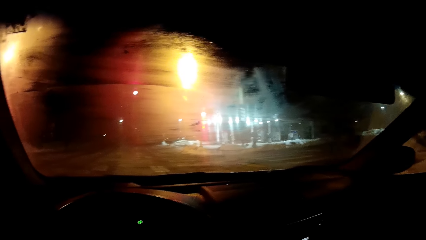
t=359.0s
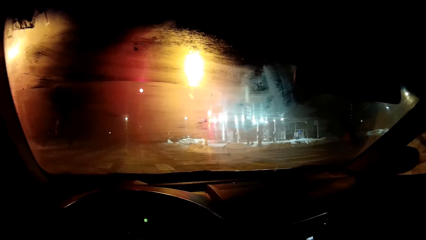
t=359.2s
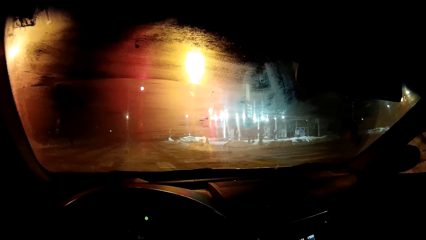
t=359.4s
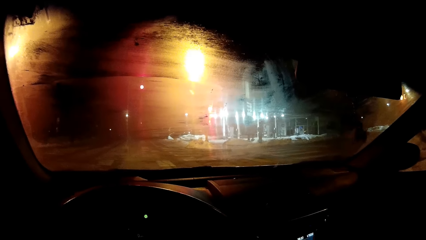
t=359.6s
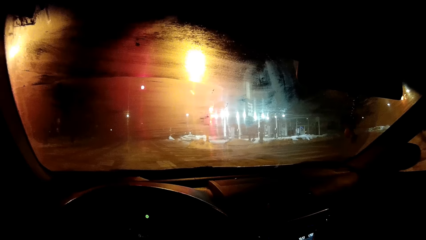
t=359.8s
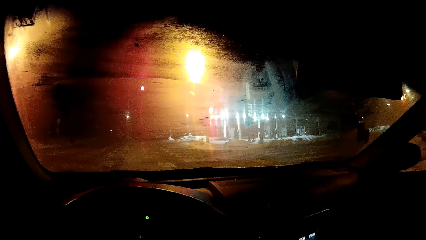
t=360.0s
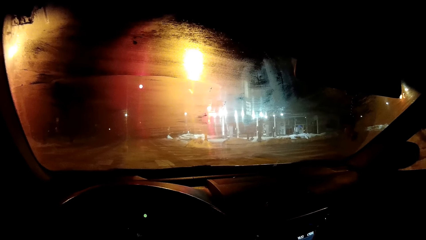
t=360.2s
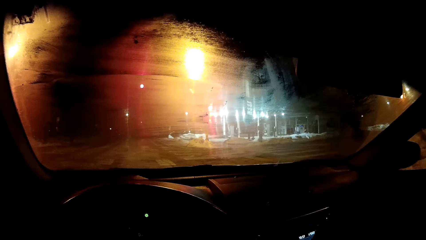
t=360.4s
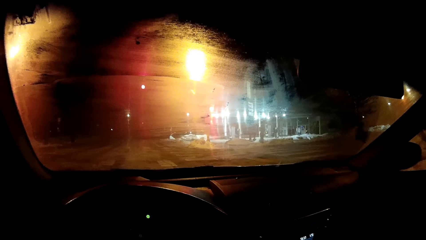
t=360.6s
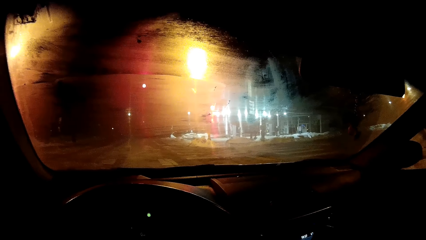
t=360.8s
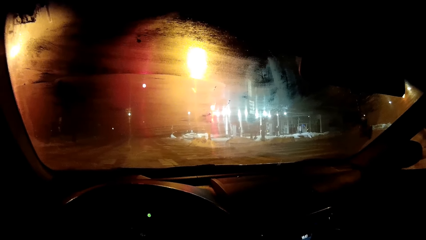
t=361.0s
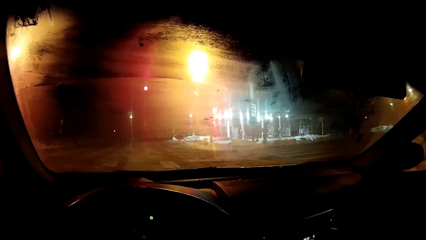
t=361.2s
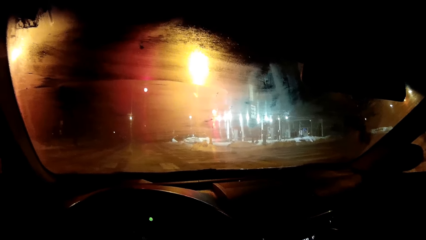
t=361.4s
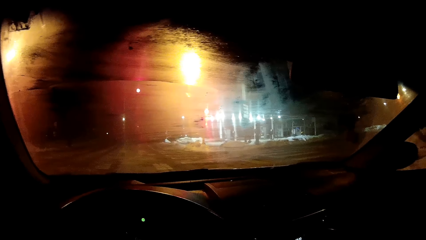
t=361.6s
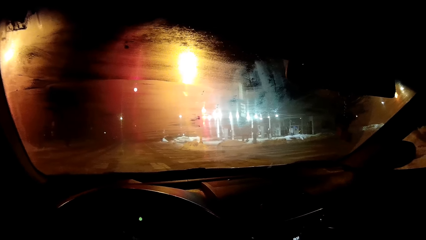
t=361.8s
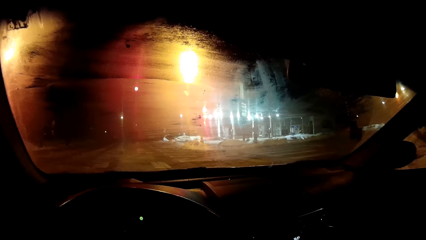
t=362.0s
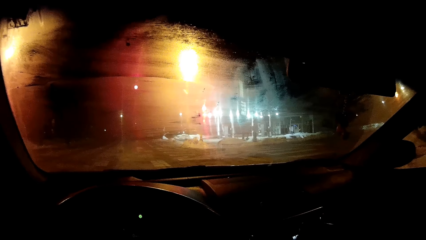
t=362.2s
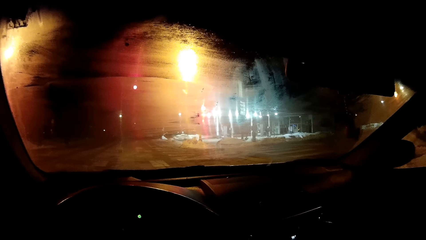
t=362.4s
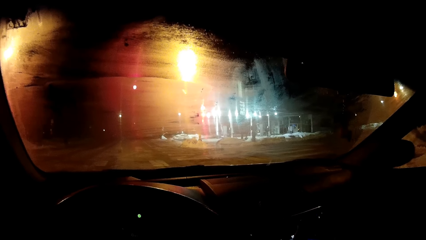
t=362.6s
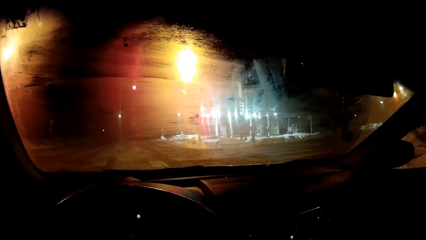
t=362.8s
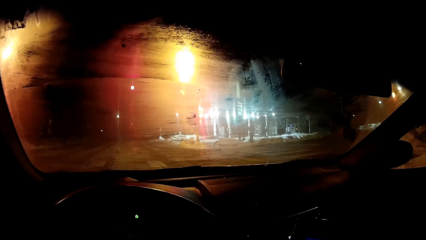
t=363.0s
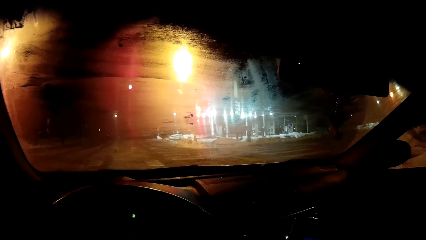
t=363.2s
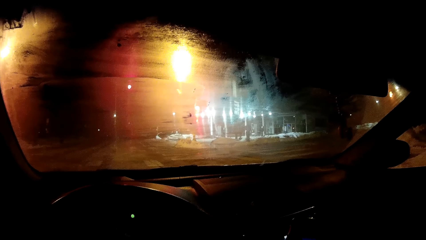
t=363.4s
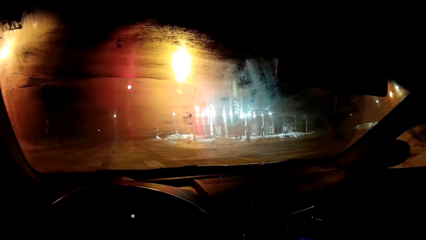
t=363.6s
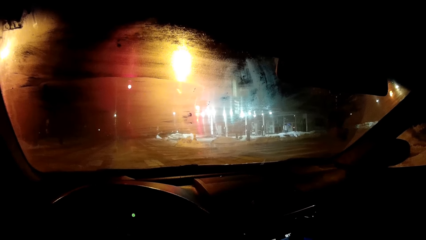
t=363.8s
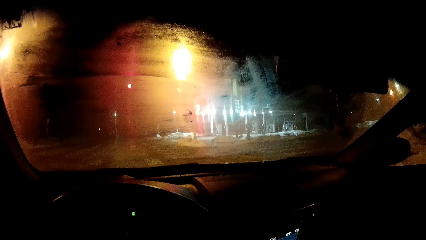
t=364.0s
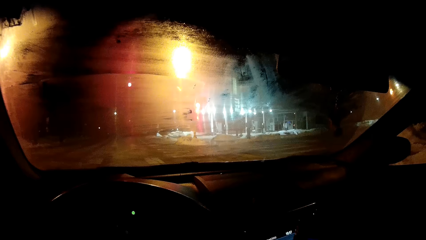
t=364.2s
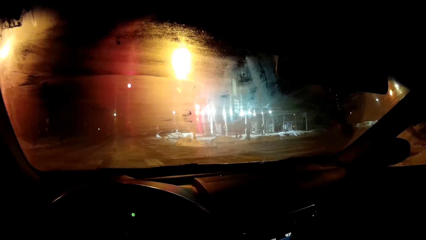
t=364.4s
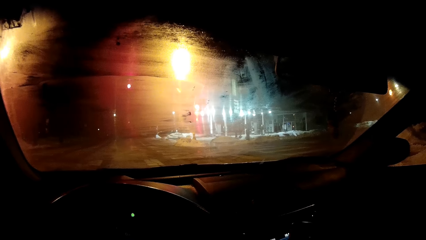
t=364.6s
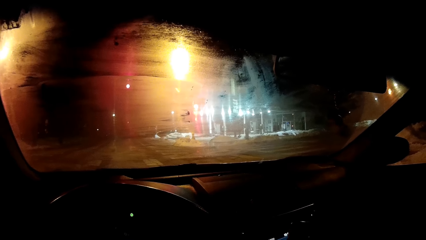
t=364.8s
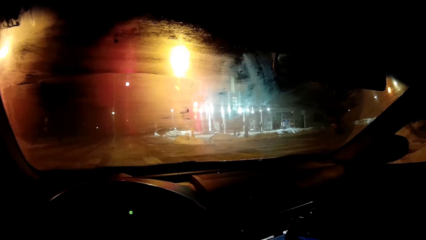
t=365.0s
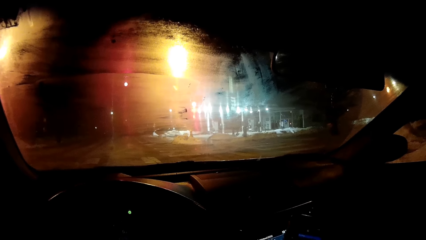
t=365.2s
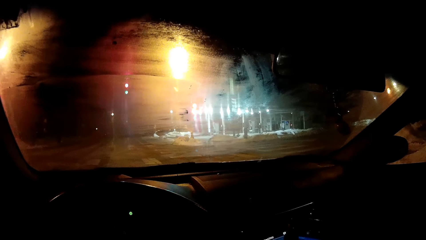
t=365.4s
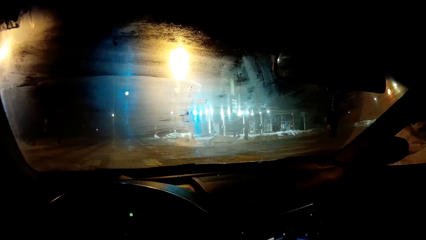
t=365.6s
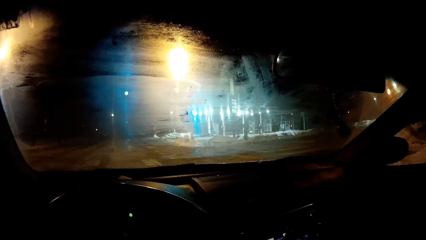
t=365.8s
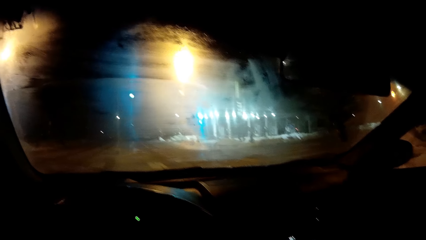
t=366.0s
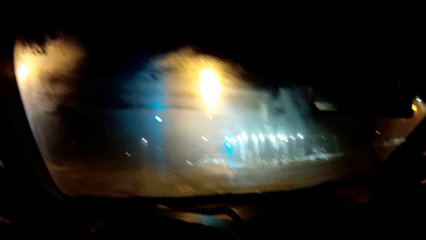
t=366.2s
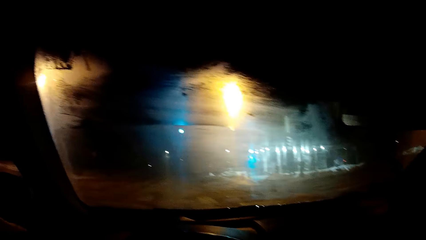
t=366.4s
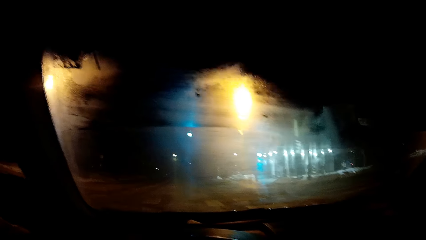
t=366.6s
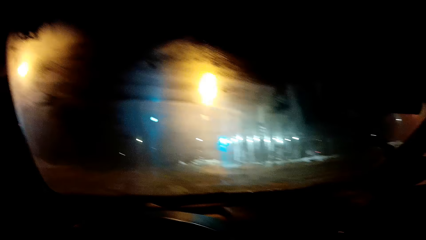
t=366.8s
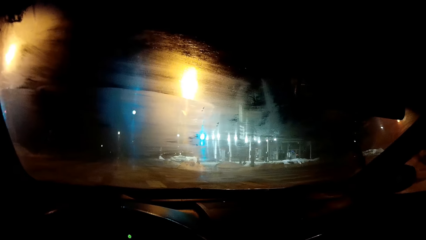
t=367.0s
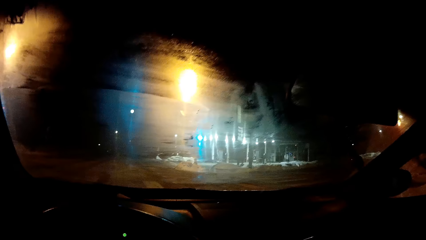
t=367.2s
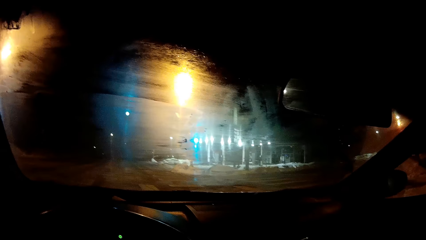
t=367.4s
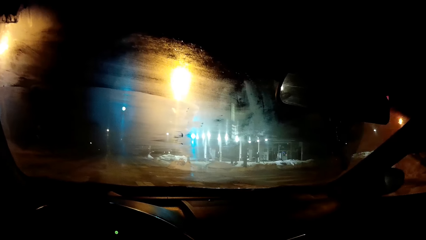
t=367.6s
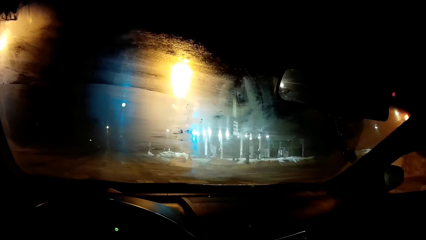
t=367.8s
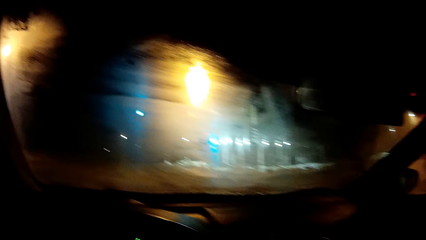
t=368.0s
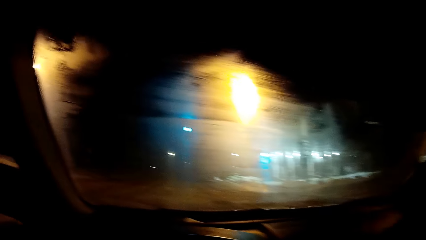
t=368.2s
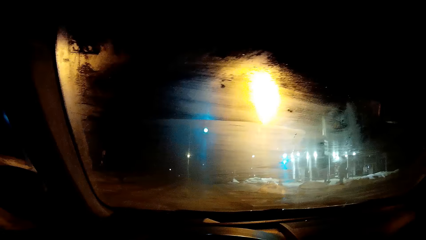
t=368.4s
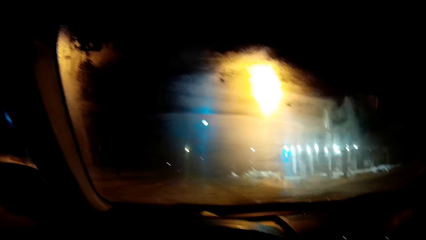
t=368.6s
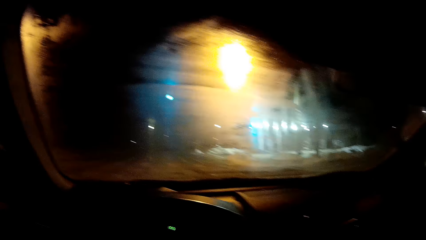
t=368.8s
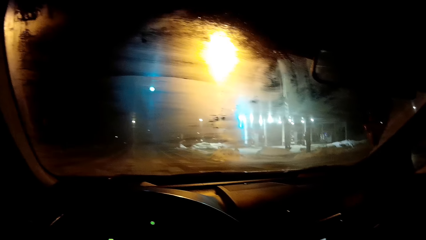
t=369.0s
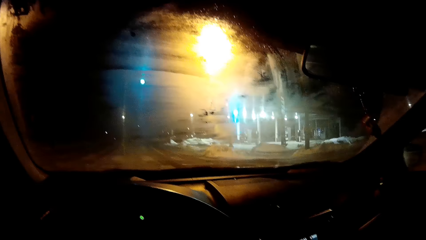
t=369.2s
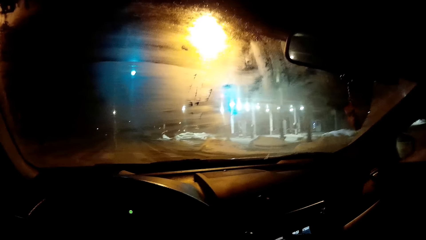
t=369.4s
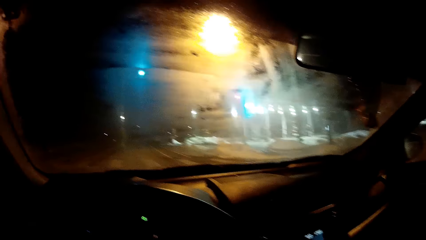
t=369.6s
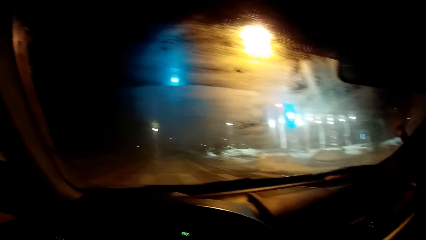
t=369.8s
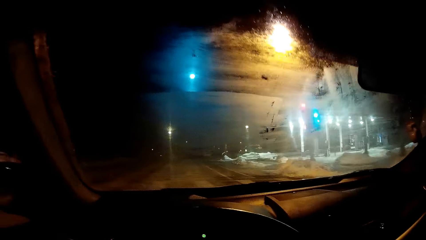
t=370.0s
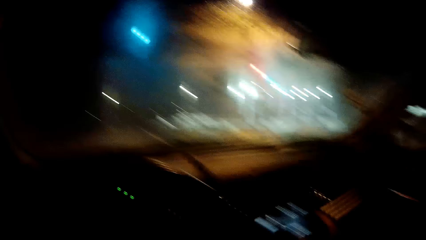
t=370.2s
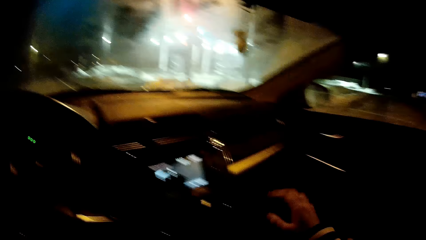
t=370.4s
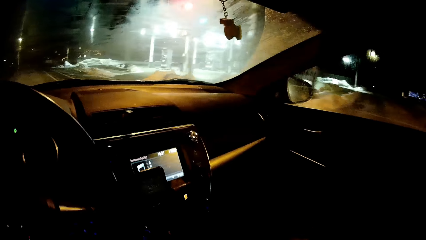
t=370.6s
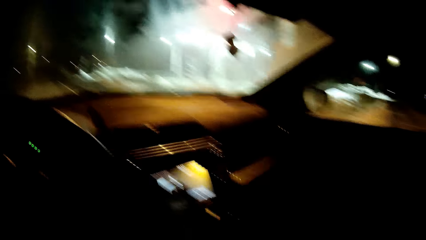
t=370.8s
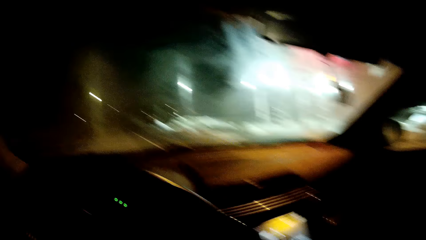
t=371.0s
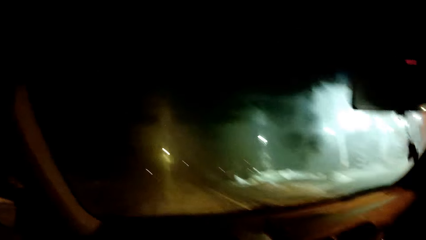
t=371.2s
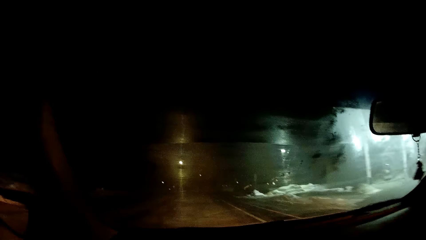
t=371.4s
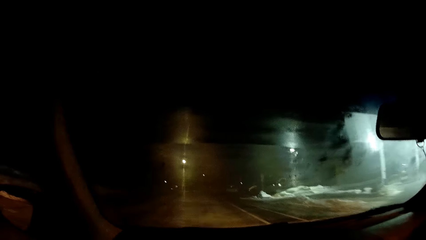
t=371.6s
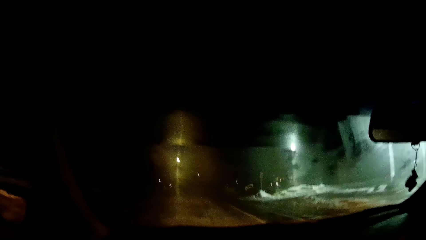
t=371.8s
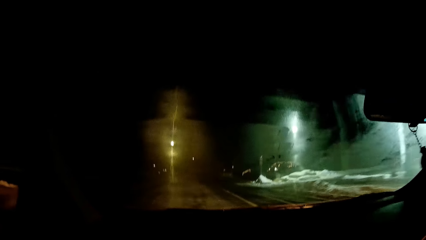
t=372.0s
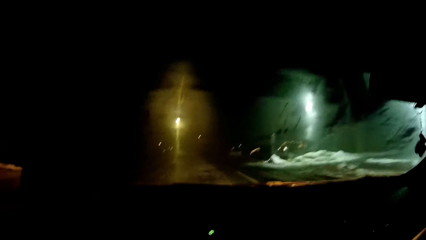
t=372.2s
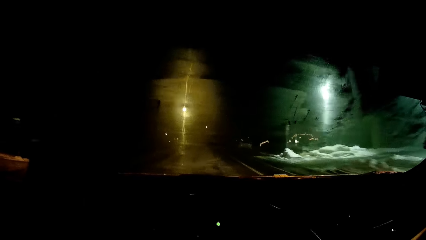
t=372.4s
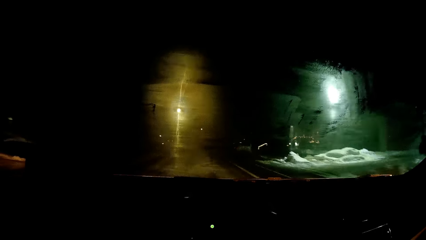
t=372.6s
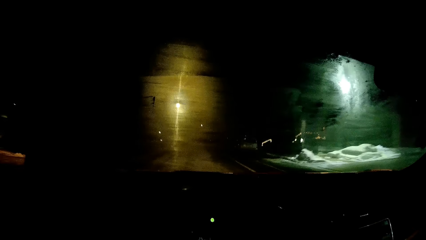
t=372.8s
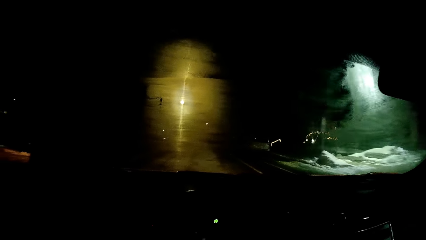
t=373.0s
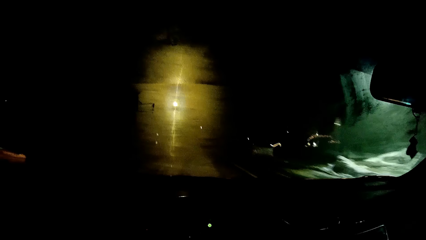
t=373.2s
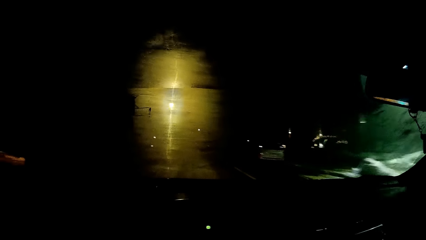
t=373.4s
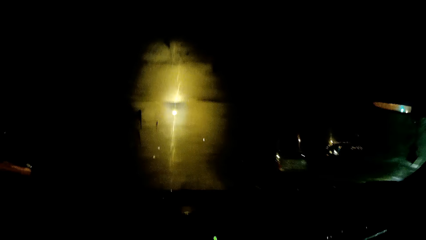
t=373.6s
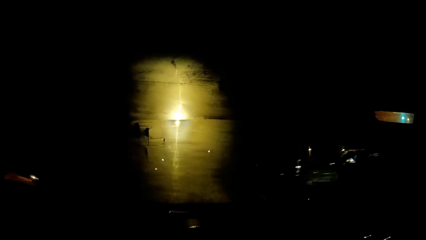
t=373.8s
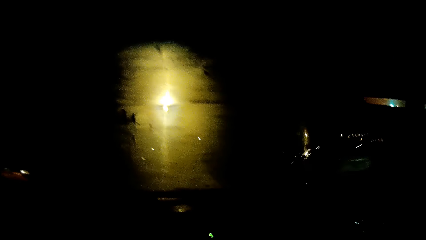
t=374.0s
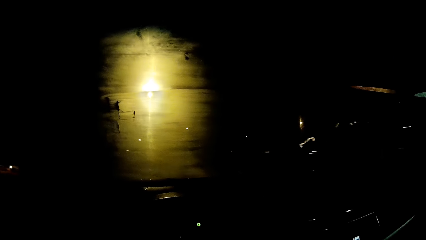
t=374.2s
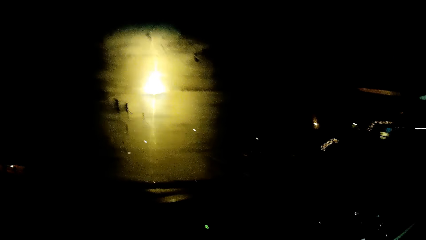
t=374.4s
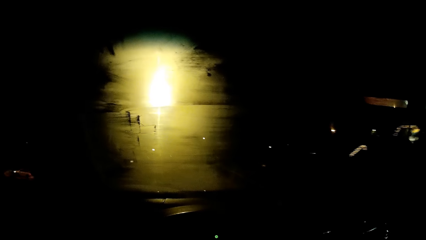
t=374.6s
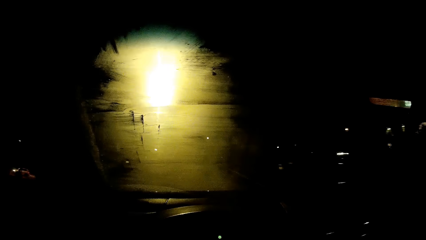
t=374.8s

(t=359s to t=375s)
The camera wearer drives the car.
